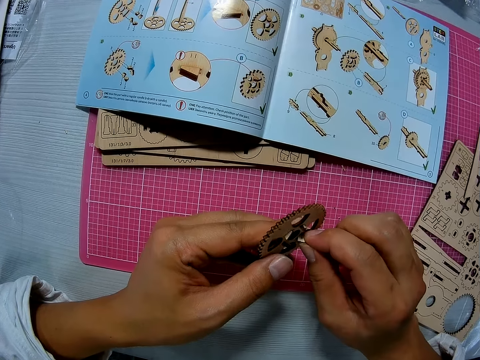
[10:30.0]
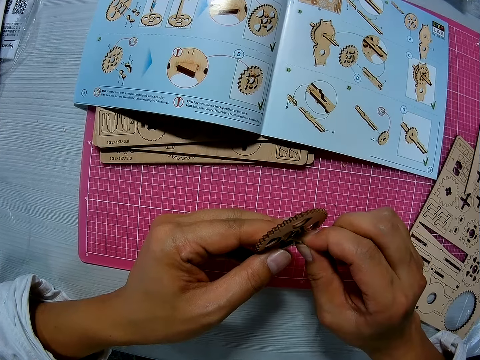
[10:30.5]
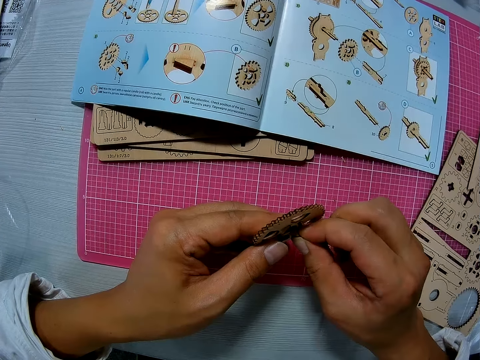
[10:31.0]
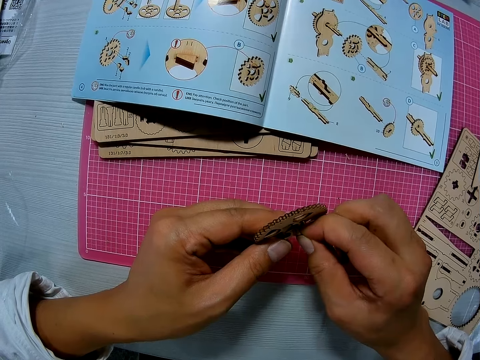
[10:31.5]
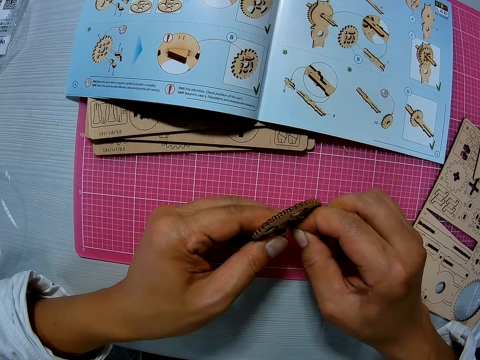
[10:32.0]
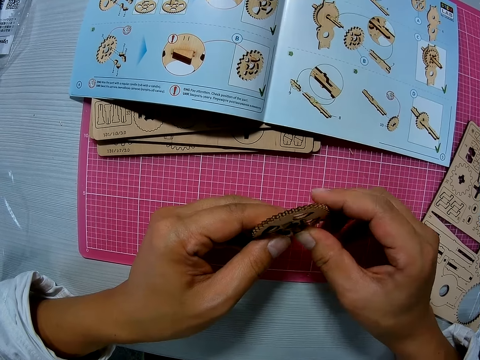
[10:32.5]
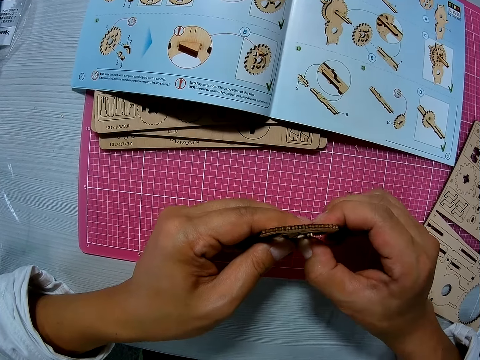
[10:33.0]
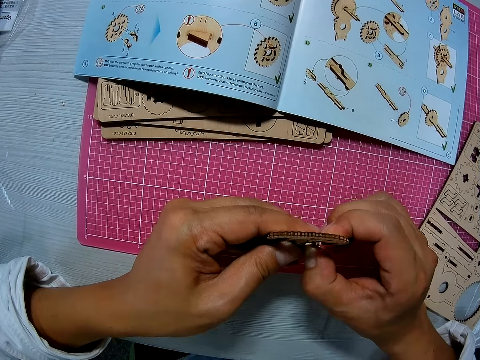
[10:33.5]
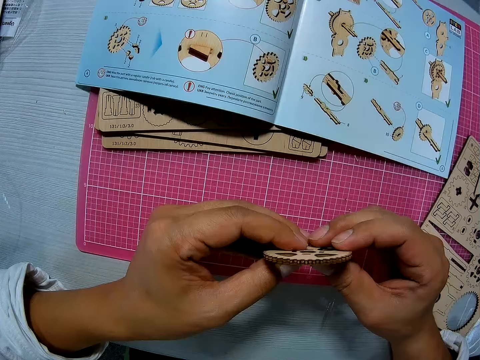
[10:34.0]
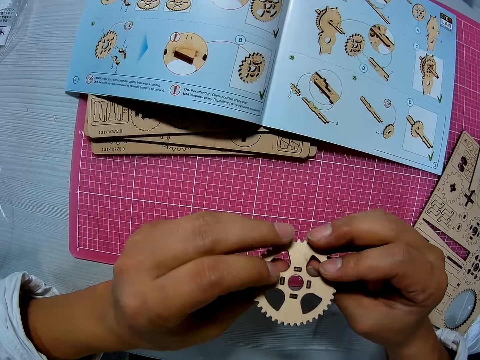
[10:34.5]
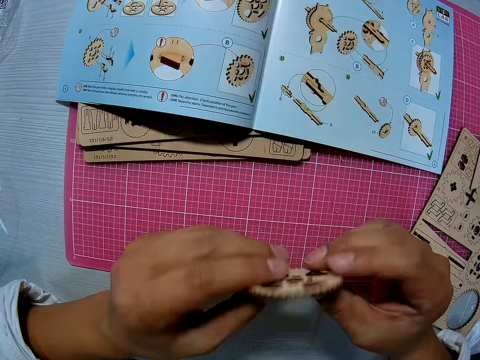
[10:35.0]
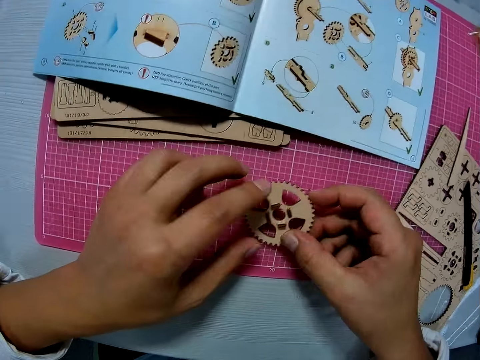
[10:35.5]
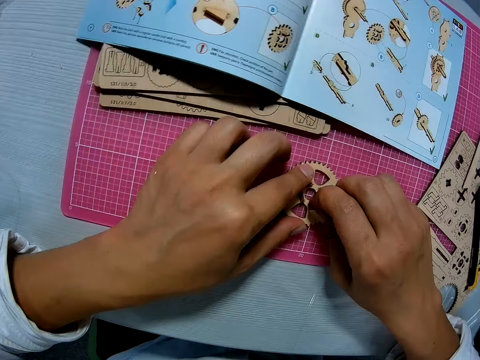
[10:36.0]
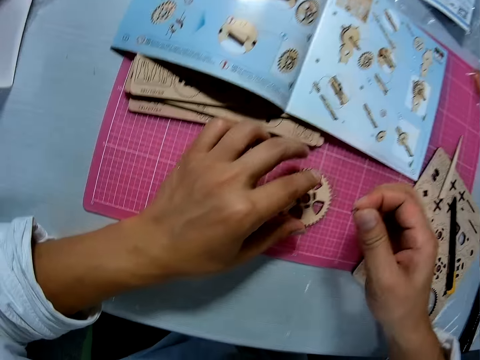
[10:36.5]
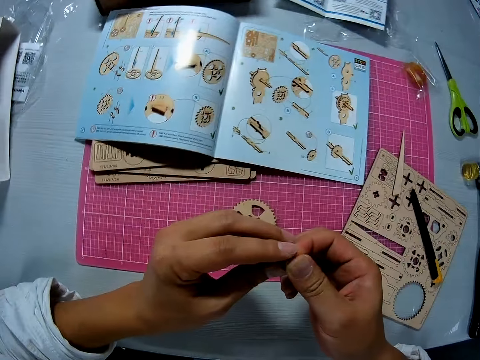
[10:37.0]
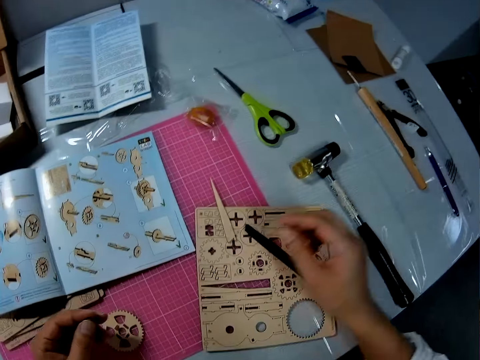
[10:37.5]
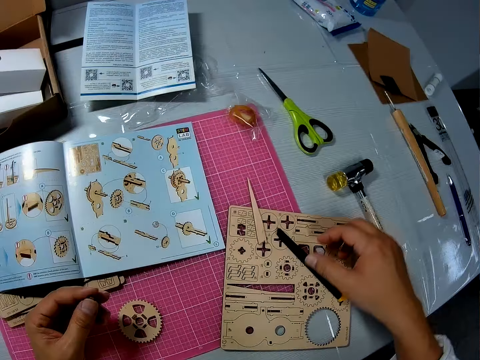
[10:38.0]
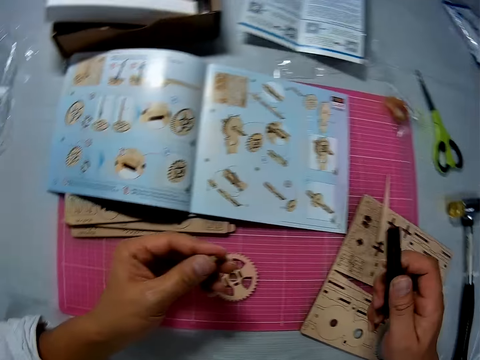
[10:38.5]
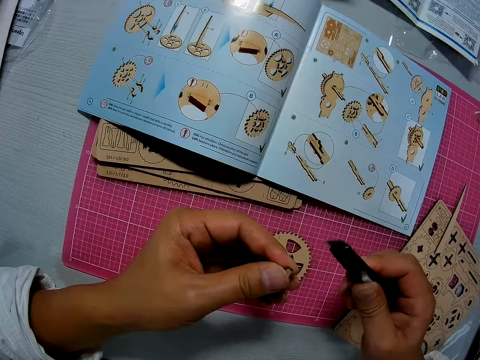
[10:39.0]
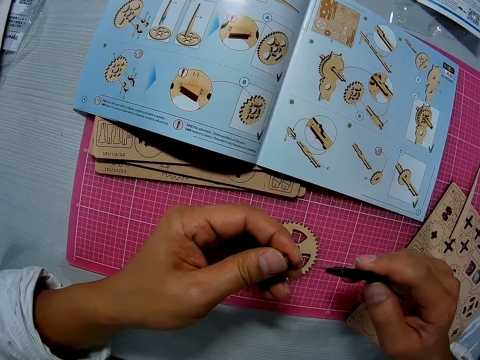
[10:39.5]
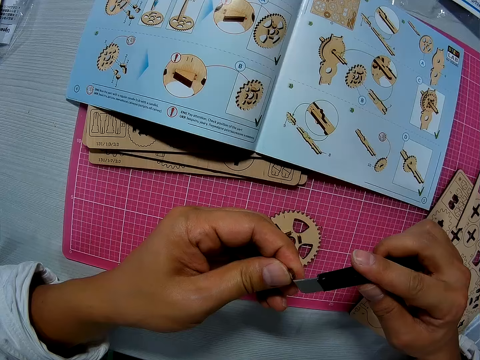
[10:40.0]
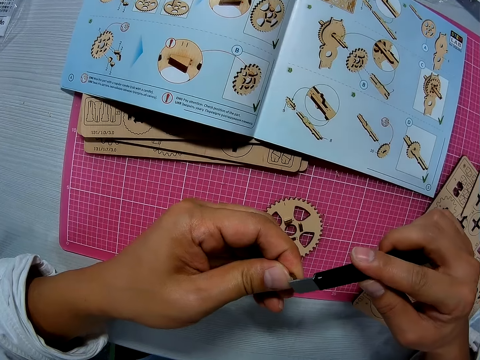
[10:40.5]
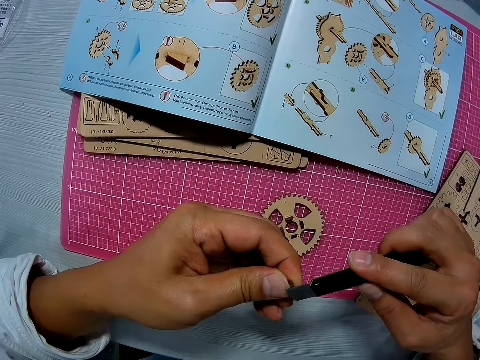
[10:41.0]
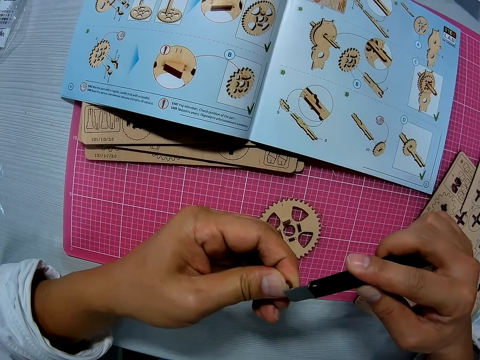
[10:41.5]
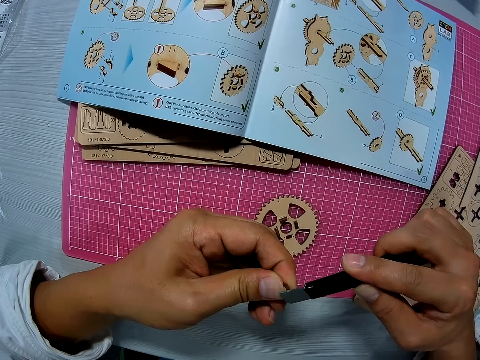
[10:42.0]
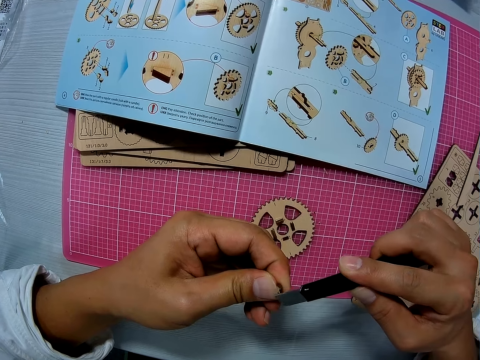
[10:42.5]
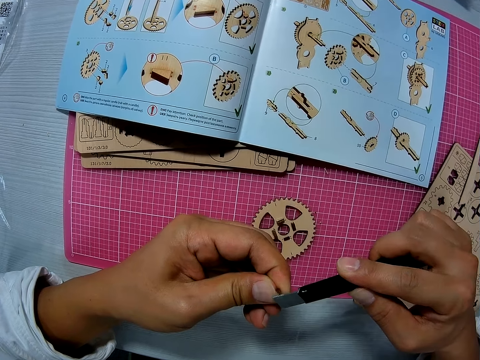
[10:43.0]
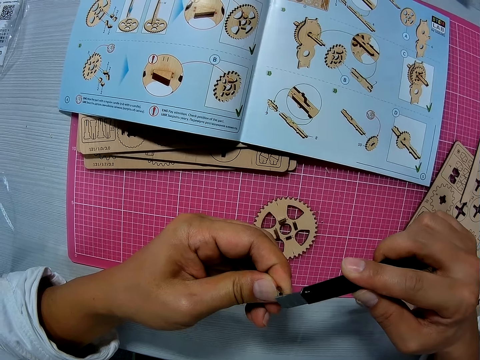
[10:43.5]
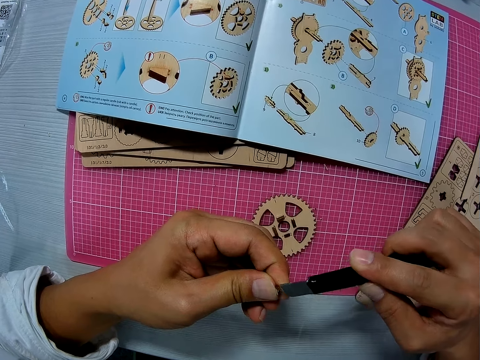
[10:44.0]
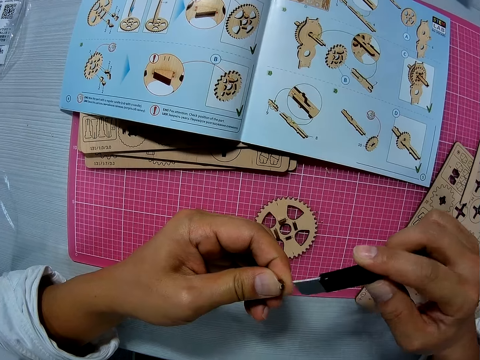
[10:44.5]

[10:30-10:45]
The camera wearer turns the gear model or wooden mechanical piece. He places the wooden mechanical piece on the sheet on the table. He holds the gear model. He removes a tiny wooden piece or craft material from the wooden mechanical piece. He picks up a craft knife or utility knife from the table with his right hand. He sharpens the craft material with the utility knife. He scrapes the tiny wooden piece with the craft knife.

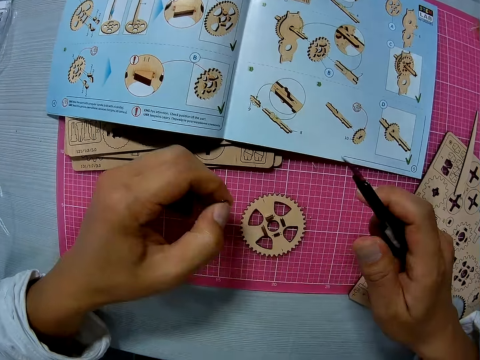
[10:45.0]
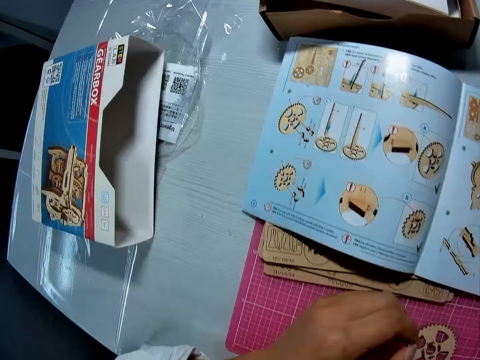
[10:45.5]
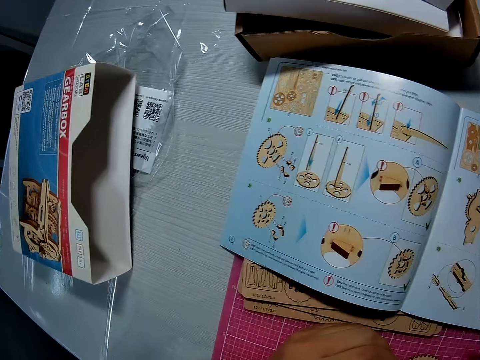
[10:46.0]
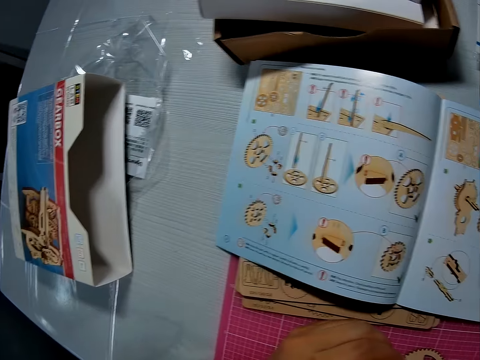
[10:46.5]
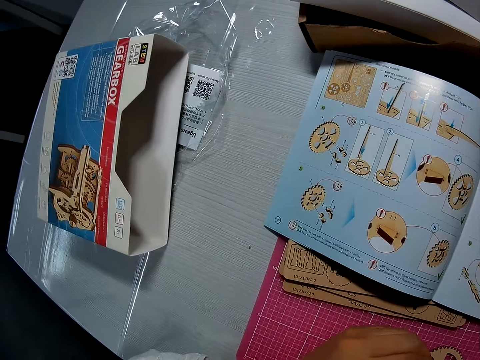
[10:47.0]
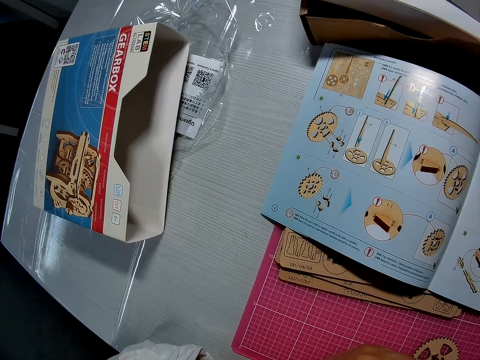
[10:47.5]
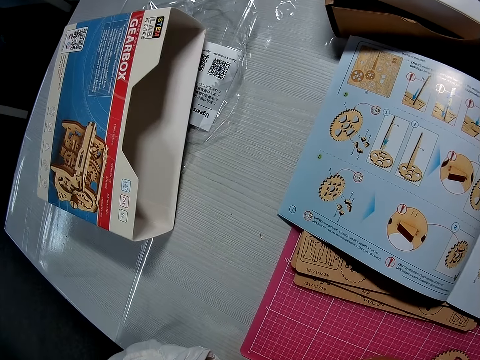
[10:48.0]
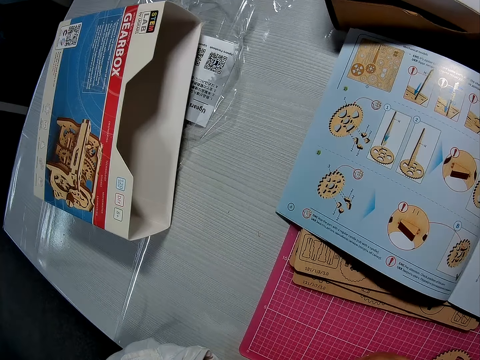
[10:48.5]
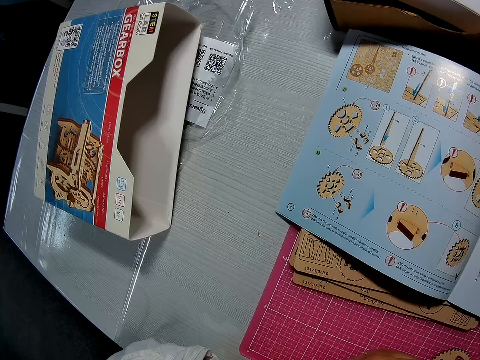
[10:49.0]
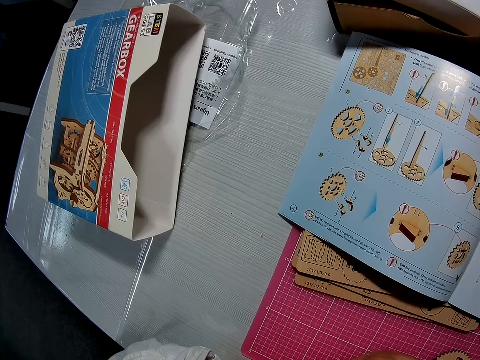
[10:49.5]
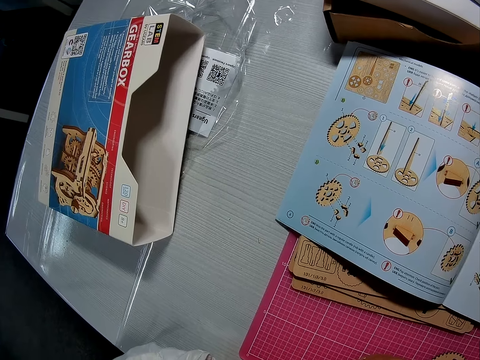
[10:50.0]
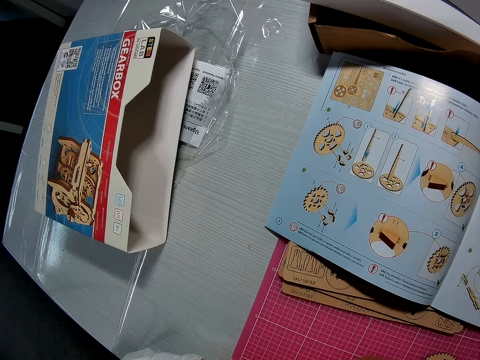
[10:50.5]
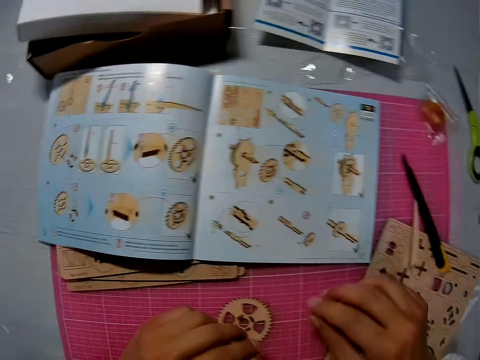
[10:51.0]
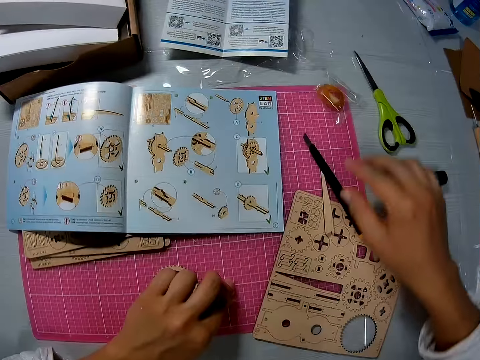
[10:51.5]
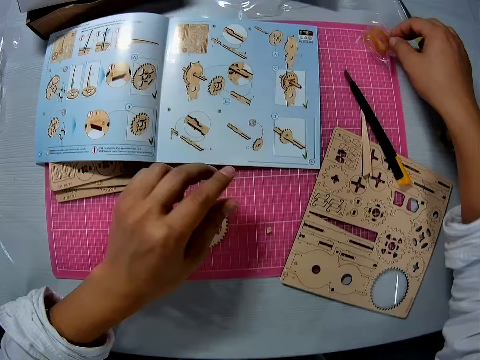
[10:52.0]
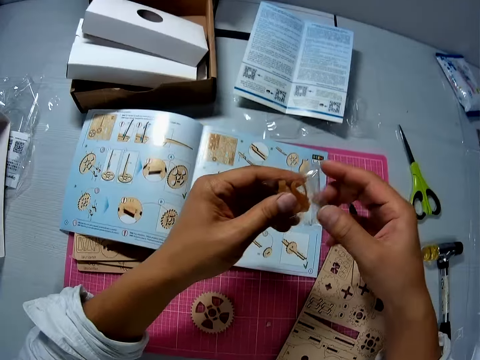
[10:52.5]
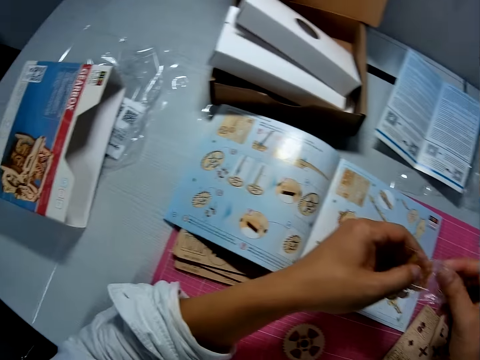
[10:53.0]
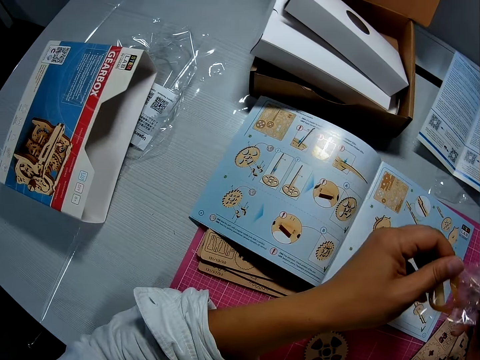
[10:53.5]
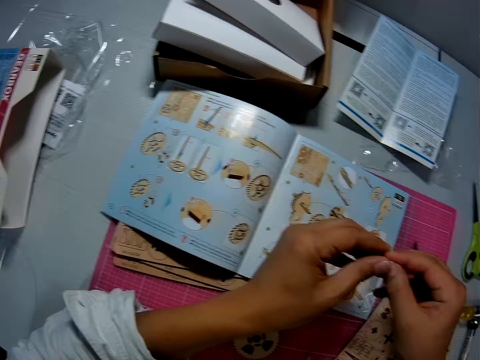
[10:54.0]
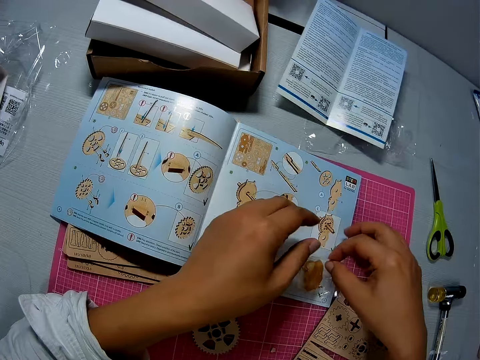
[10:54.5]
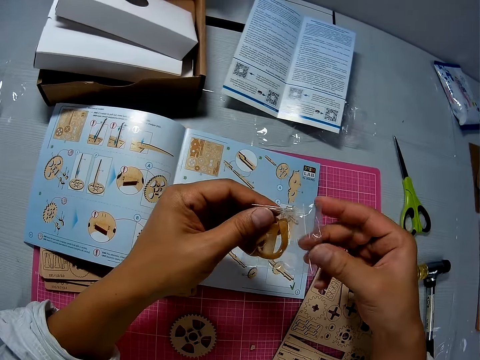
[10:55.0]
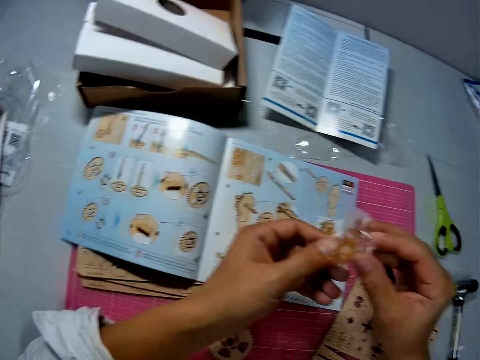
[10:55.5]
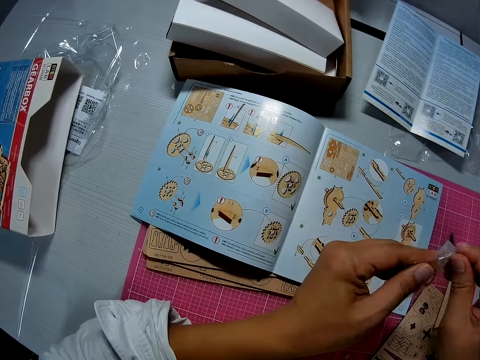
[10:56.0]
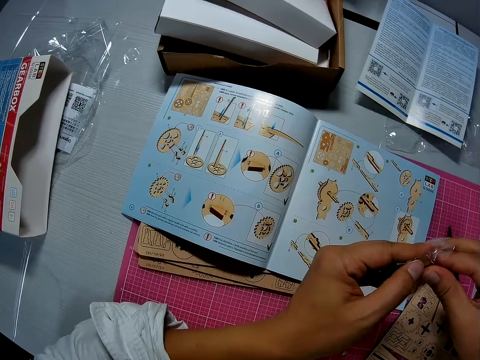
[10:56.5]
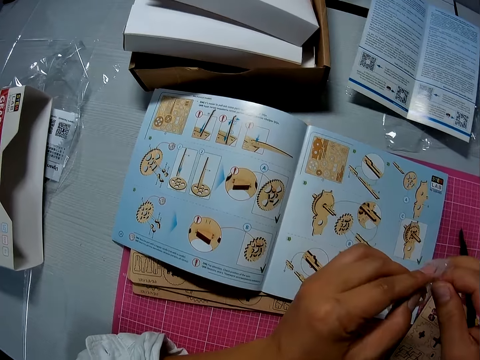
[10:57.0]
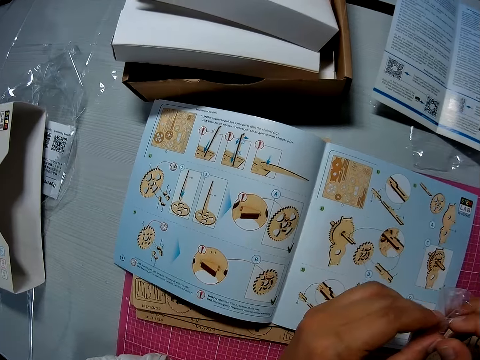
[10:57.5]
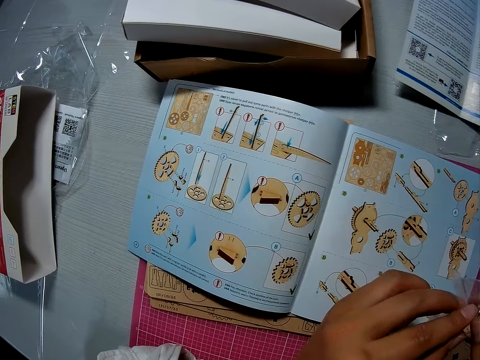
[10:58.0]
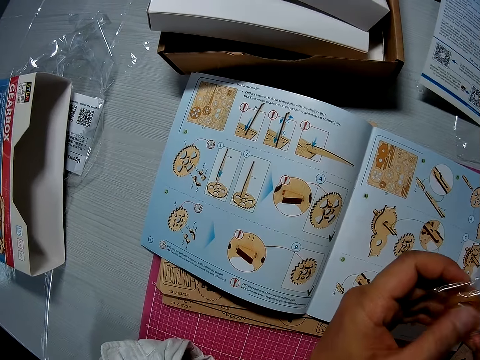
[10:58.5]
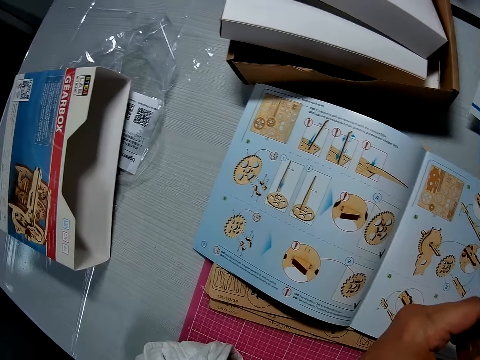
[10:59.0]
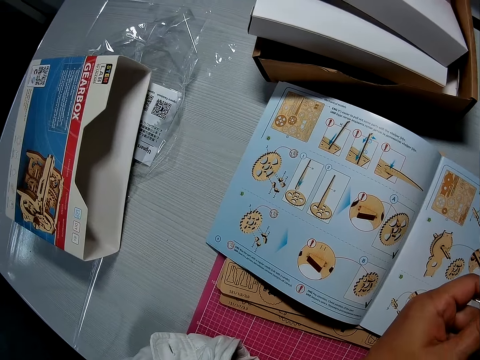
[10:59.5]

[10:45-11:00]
The camera wearer goes through a manual on the table. They drop the utility knife. They pick up a tiny white plastic plug or sachet with the gear model from the table. They open the tiny white plastic plug with both hands.
